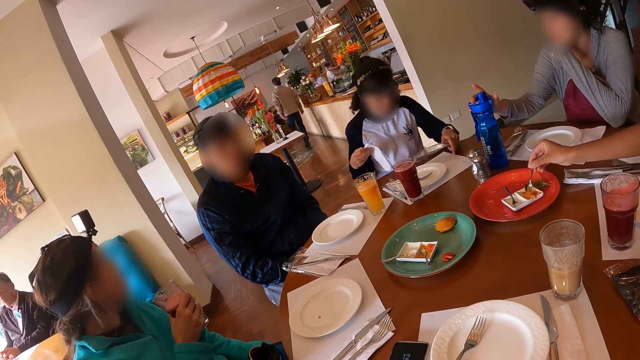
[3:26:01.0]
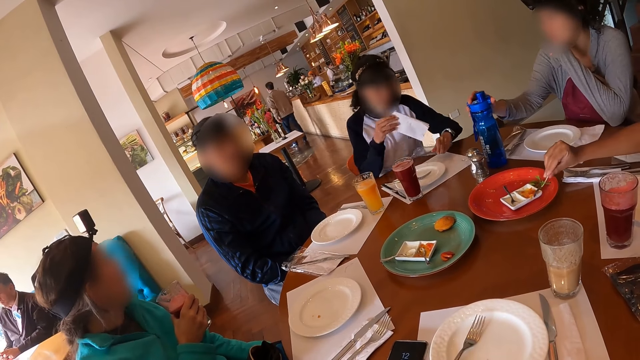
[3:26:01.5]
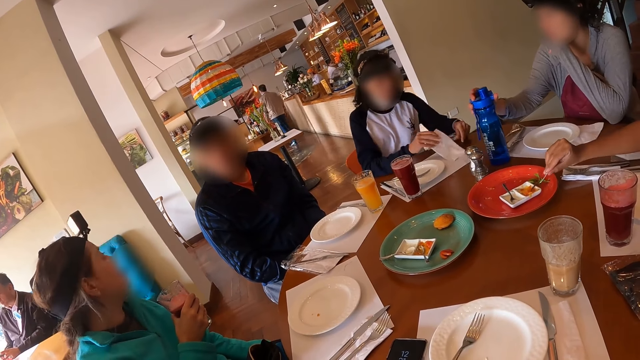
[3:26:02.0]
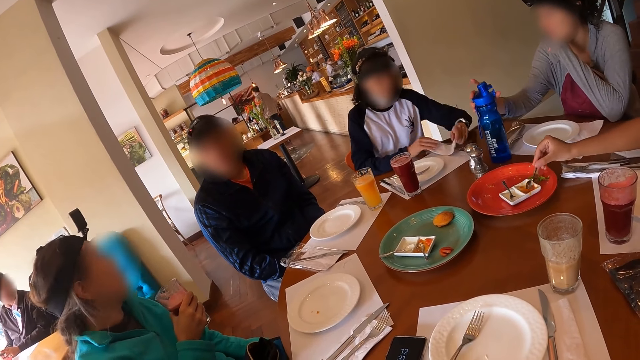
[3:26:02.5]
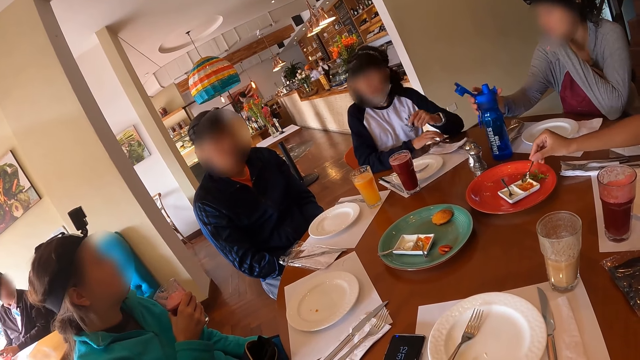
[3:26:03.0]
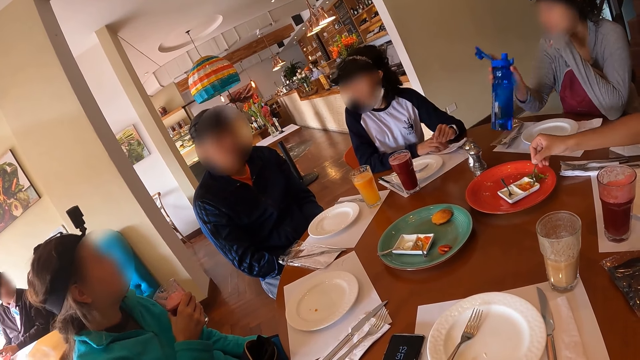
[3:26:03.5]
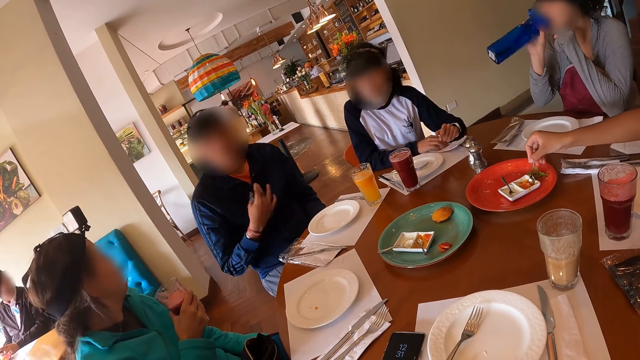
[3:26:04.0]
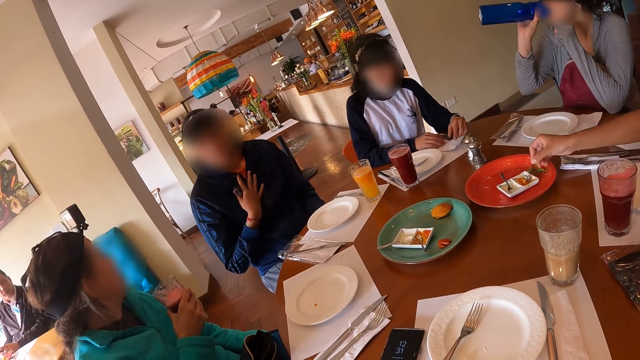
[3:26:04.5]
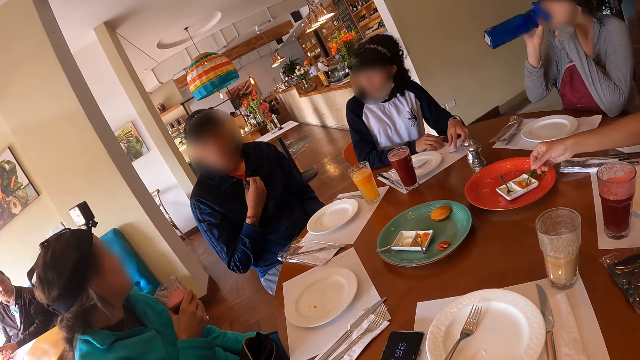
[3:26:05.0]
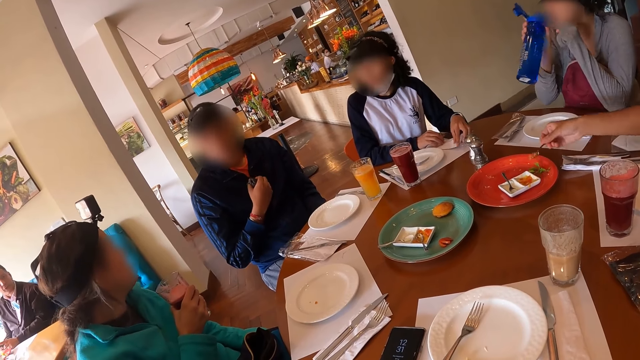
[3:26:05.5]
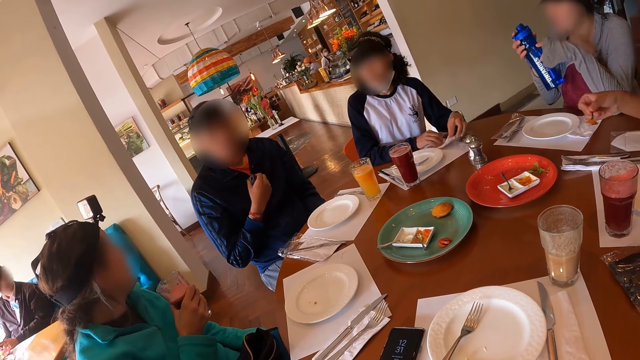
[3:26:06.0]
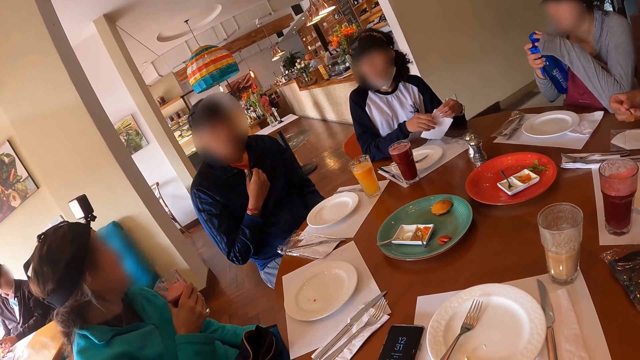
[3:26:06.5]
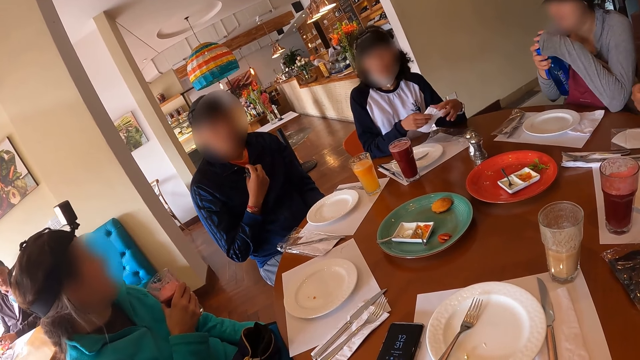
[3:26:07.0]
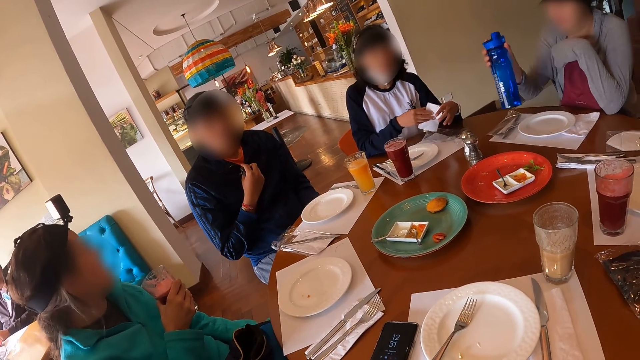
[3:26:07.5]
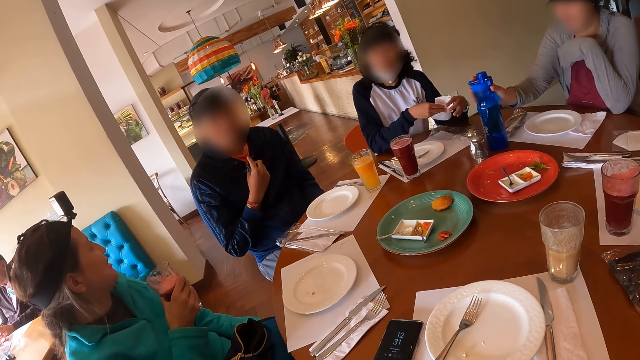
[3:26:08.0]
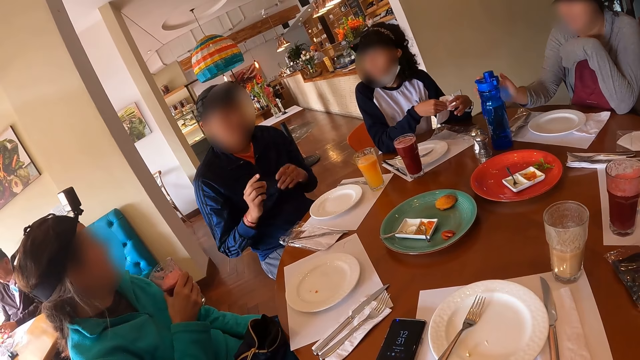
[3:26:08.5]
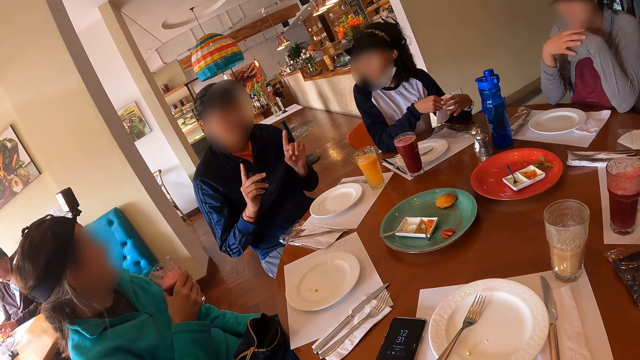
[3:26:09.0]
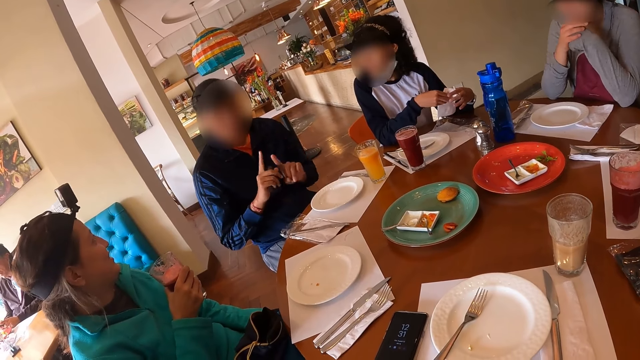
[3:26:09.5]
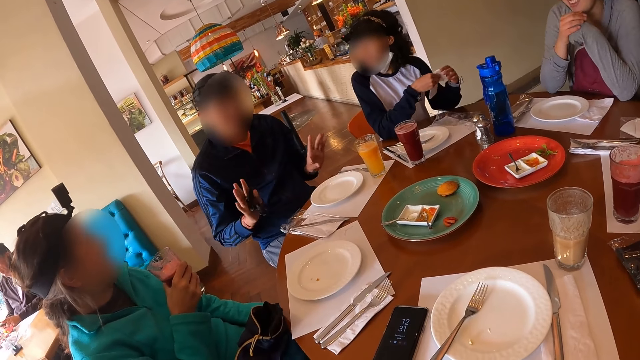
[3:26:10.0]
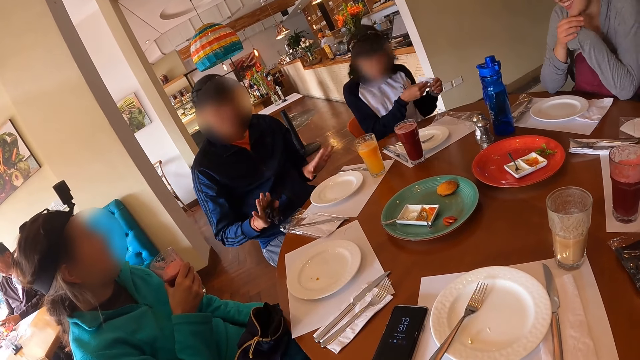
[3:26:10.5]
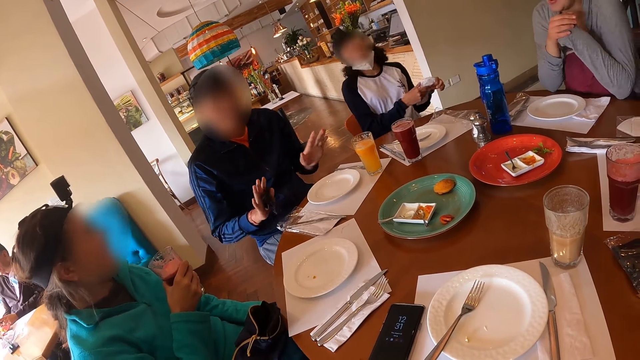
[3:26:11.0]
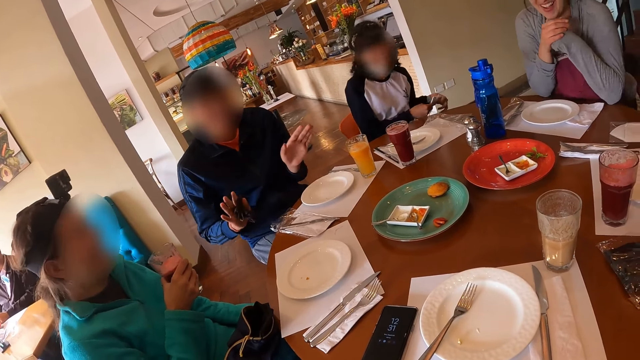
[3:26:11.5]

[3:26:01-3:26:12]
A woman interacts with a man. Another woman puts the serviette or napkin in her right hand on the table. A third woman picks up the water bottle on the table with her right hand. The man interacts with the group of people. The second woman interacts with the man. The man gesticulates with his hands. The third woman drinks from the water bottle in her right hand. The second woman picks up the serviette on the table with her hands. A fourth woman moves a spoon and puts the condiment in the spoon in her right hand on the snack in her left hand. The second woman moves the napkin. The third woman drops the water bottle in her right hand on the table. The man moves his hands.

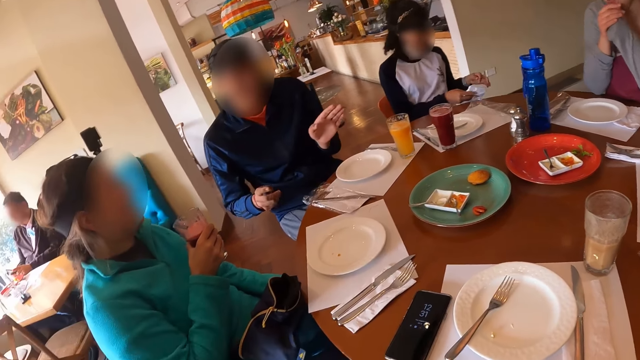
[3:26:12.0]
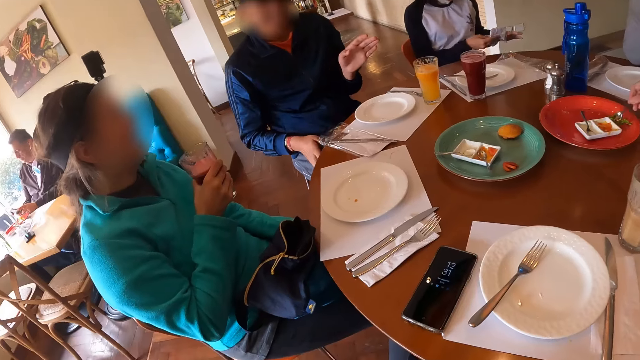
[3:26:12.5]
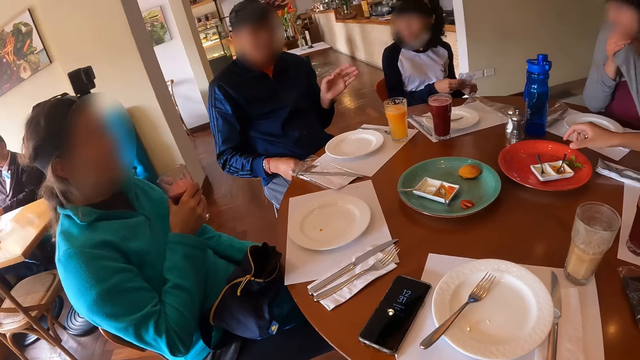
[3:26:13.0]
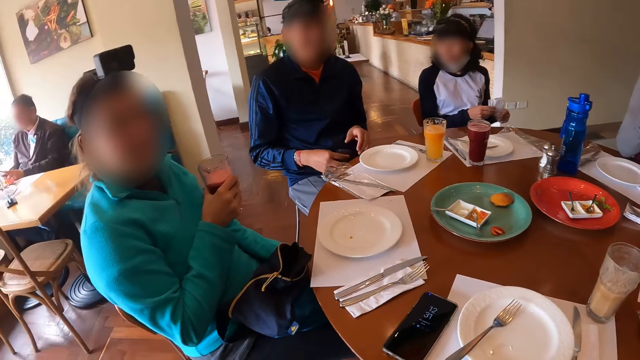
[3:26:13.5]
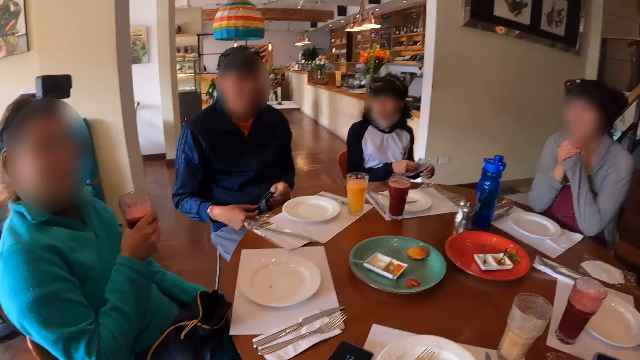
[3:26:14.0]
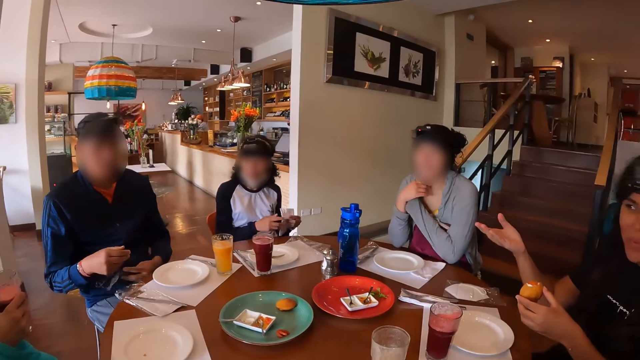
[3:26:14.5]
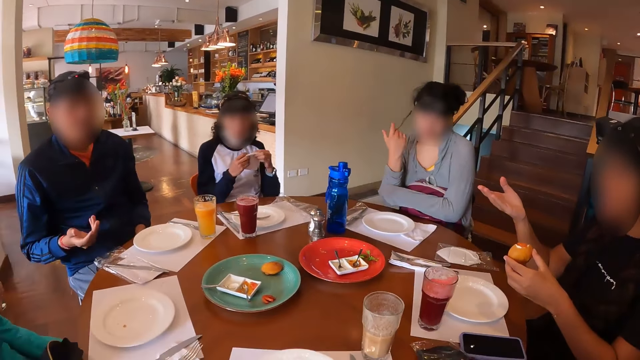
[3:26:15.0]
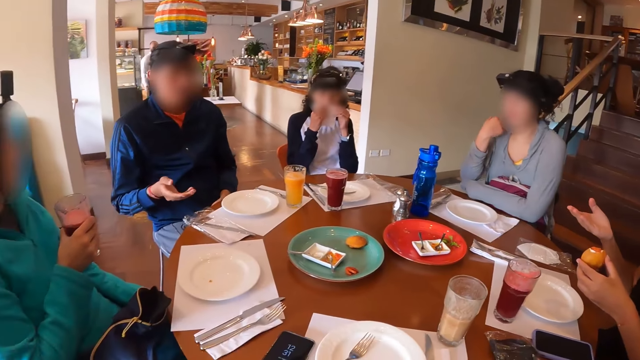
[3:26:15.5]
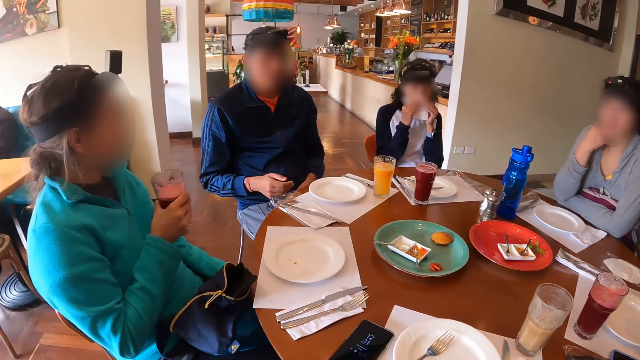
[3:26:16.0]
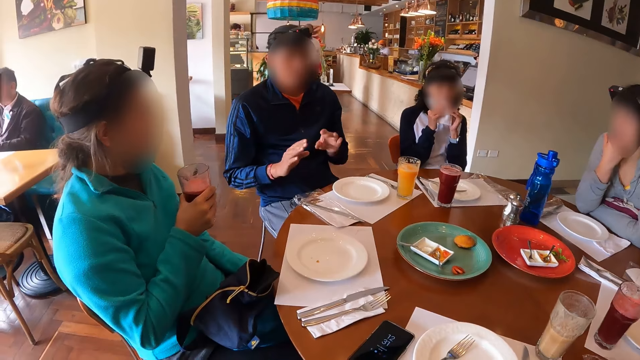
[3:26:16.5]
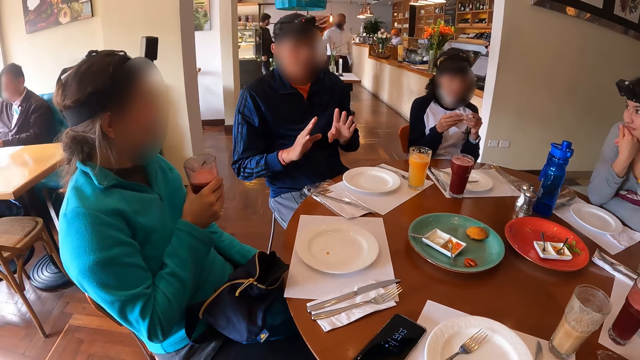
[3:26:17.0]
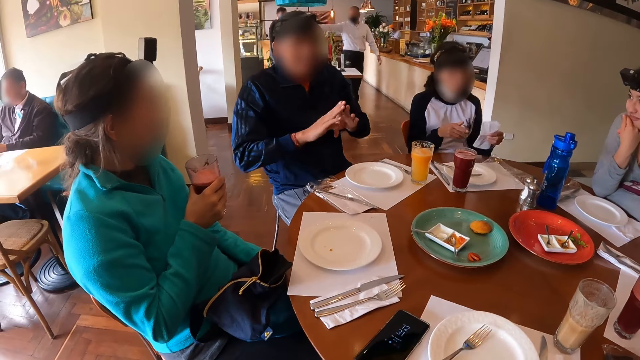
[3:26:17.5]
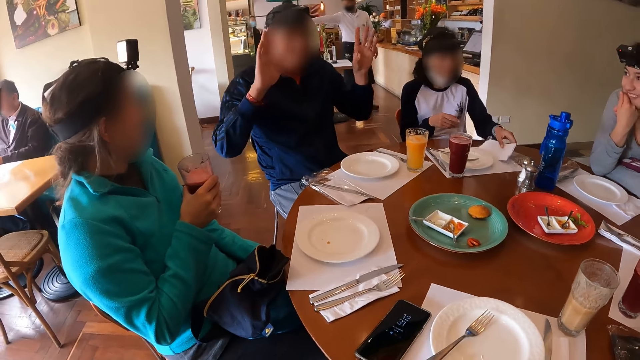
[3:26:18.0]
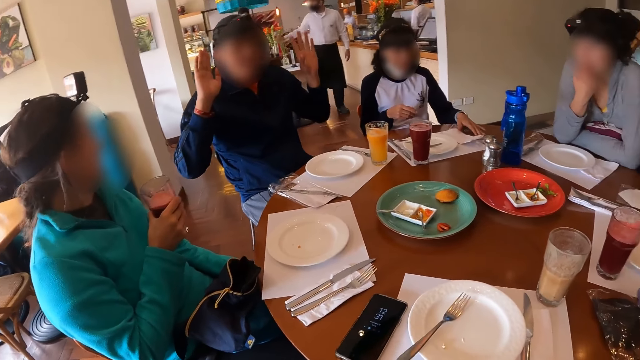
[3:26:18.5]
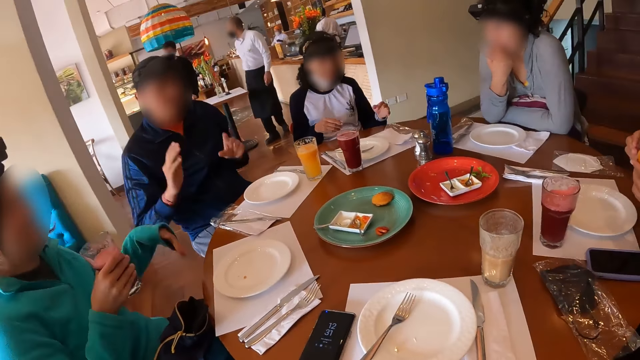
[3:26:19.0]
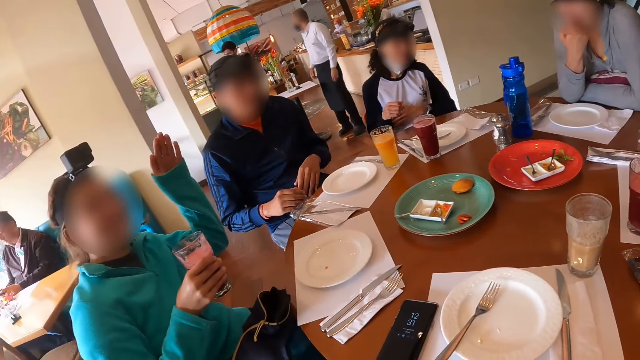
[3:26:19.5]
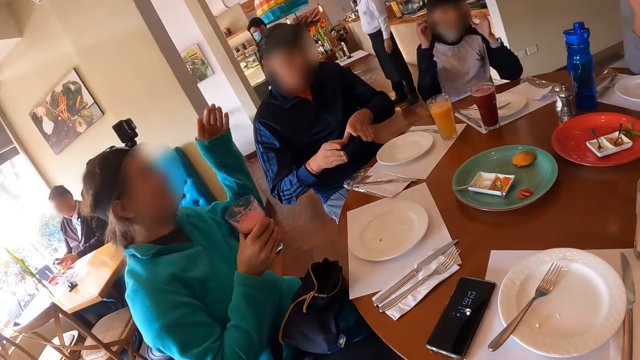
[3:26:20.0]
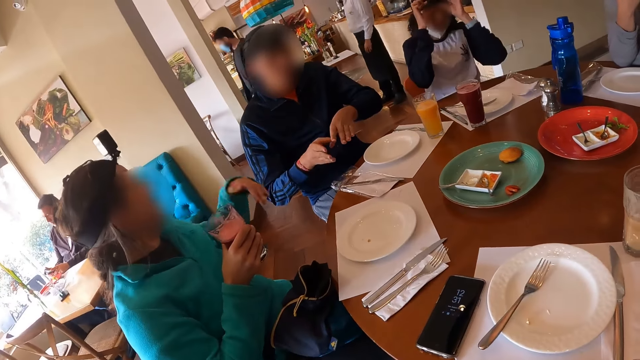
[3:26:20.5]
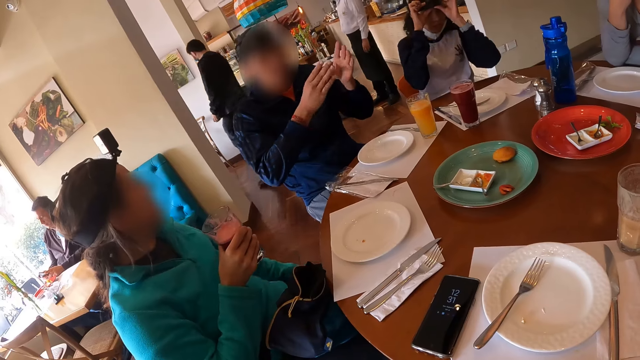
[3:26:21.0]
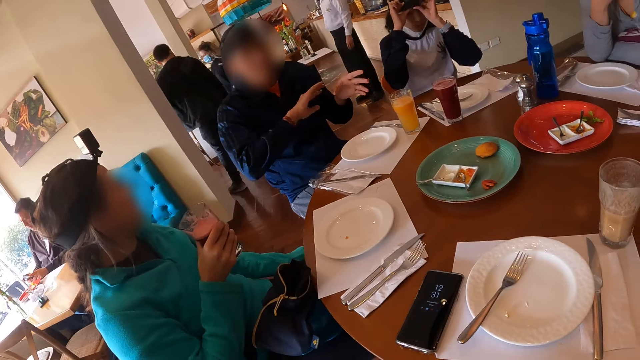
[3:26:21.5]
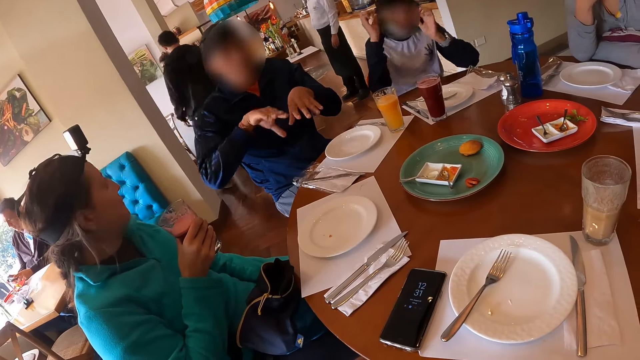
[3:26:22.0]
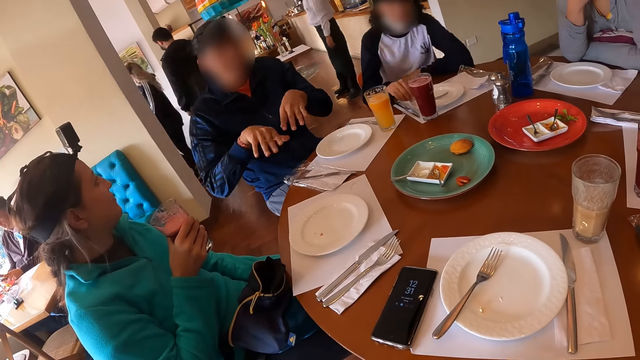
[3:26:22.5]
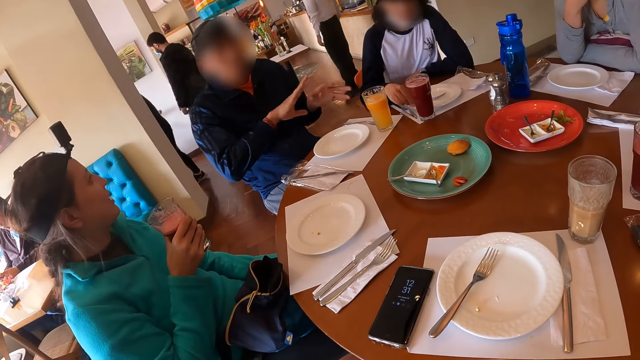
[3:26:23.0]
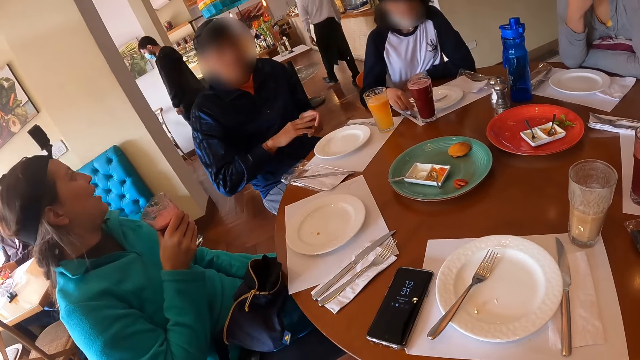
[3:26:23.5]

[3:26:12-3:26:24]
A woman drops the spoon in her right hand in the condiment container. The woman gesticulates and interacts with the group of people. The camera wearer looks around. Another woman cleans her mouth with the serviette in her hands. A man moves his hands. The second woman puts the serviette in her left hand on the table. A waiter walks. A third woman gesticulates with her left hand. The second woman adjusts the camera on her head with both hands. The man moves his hands.
